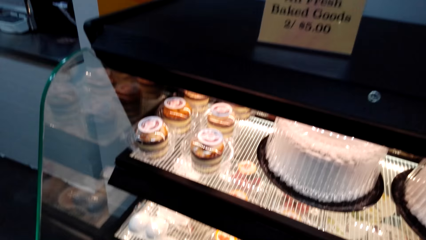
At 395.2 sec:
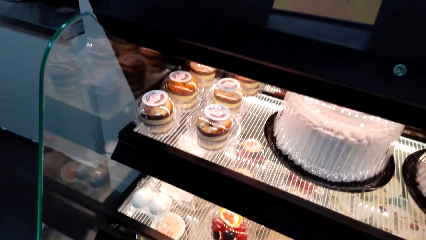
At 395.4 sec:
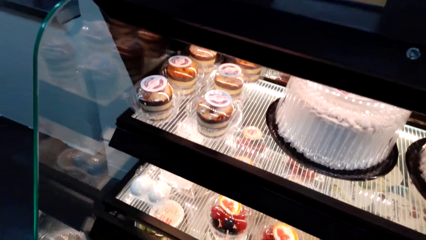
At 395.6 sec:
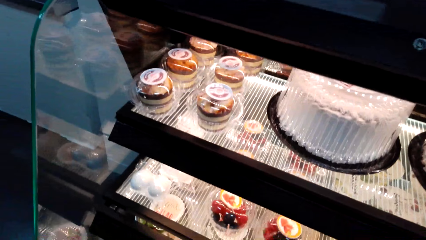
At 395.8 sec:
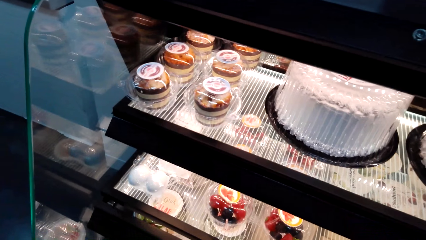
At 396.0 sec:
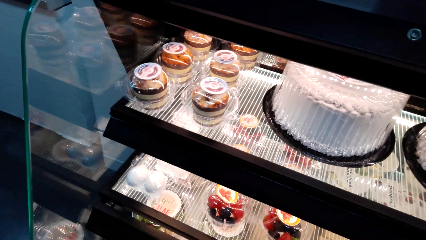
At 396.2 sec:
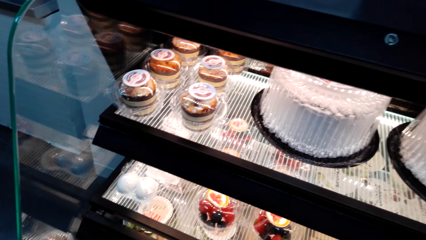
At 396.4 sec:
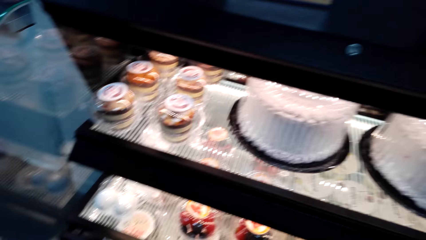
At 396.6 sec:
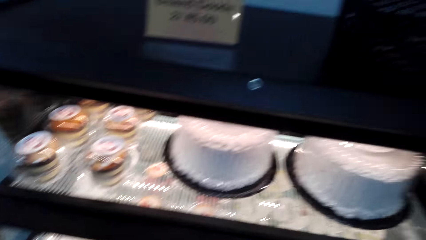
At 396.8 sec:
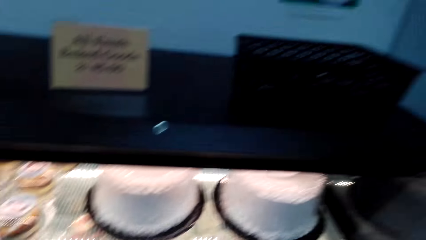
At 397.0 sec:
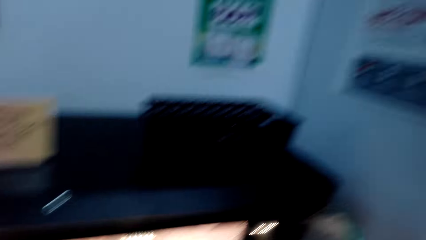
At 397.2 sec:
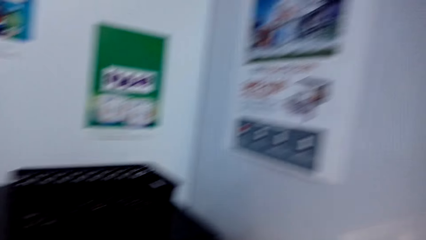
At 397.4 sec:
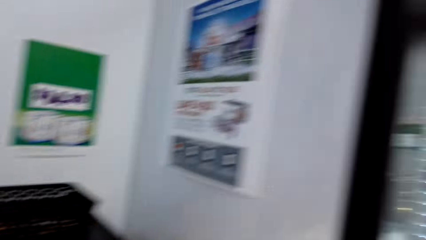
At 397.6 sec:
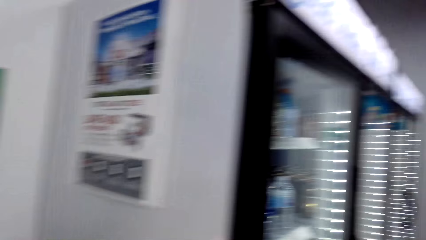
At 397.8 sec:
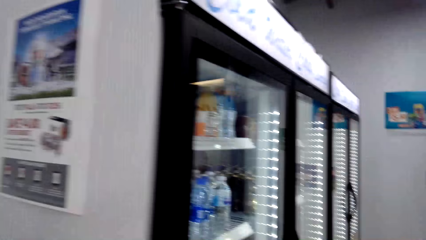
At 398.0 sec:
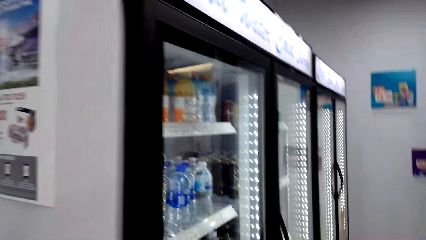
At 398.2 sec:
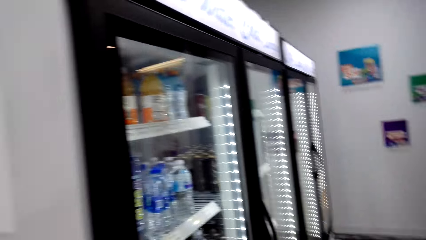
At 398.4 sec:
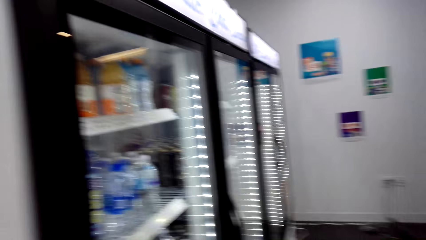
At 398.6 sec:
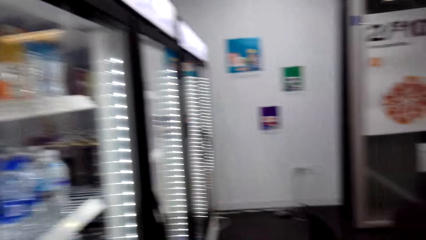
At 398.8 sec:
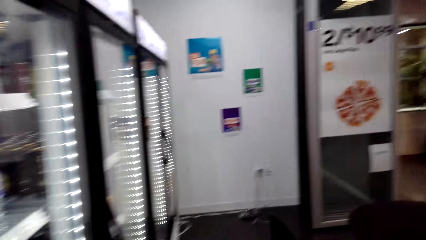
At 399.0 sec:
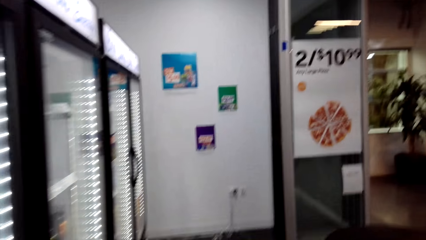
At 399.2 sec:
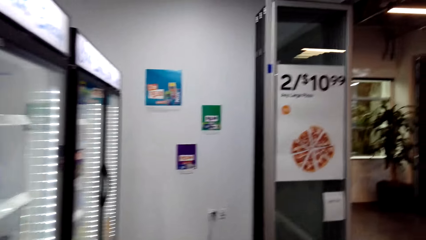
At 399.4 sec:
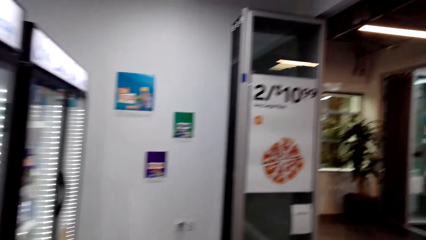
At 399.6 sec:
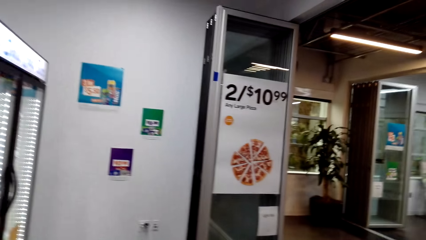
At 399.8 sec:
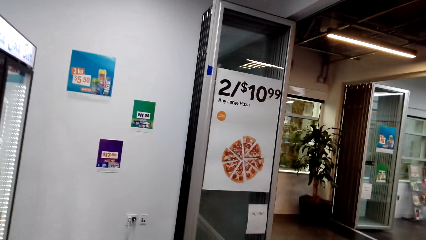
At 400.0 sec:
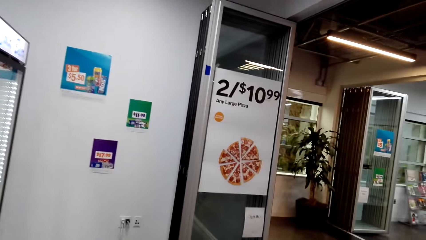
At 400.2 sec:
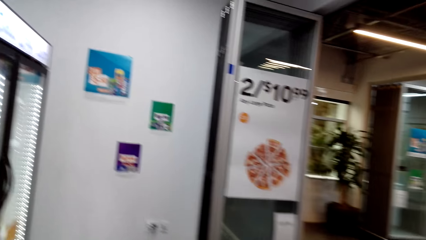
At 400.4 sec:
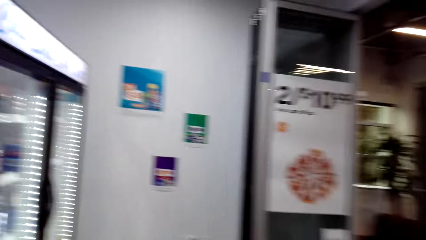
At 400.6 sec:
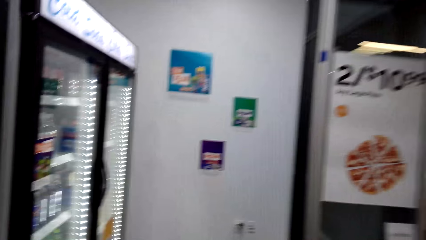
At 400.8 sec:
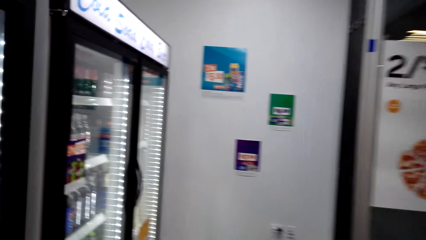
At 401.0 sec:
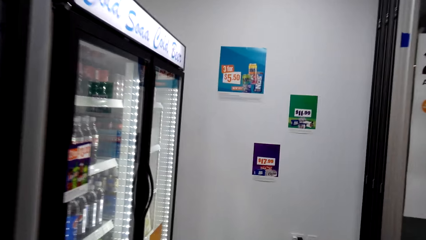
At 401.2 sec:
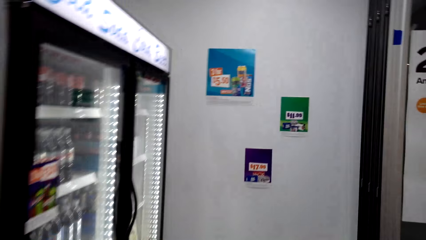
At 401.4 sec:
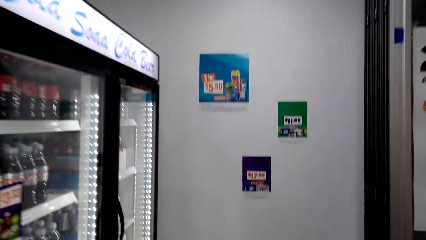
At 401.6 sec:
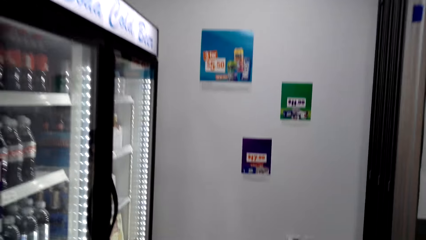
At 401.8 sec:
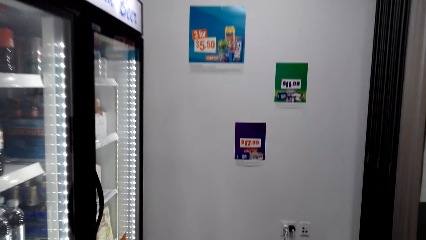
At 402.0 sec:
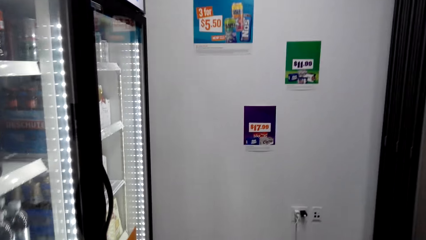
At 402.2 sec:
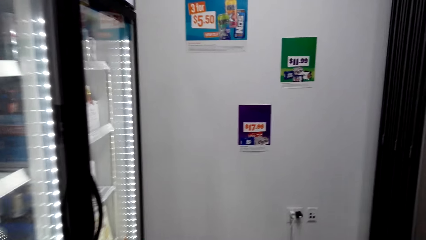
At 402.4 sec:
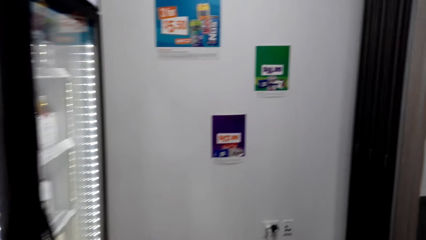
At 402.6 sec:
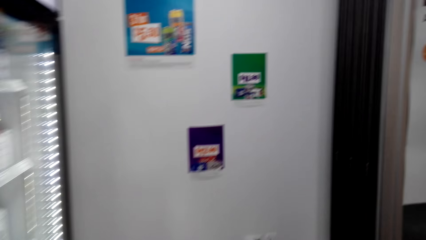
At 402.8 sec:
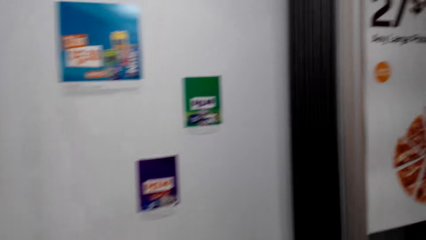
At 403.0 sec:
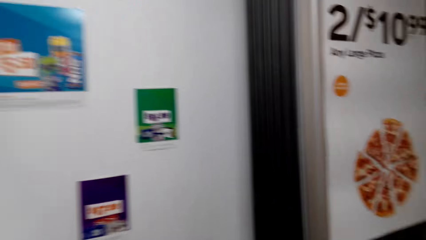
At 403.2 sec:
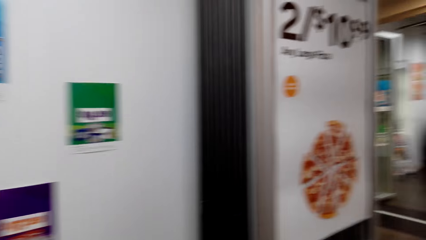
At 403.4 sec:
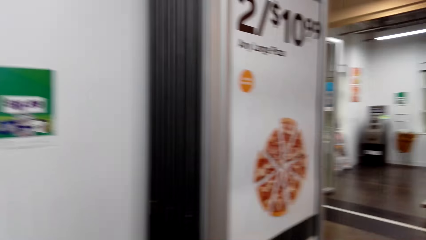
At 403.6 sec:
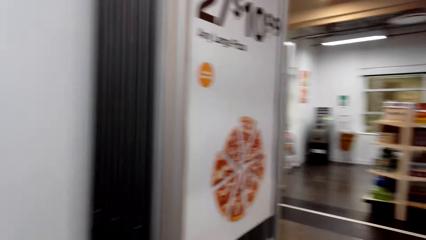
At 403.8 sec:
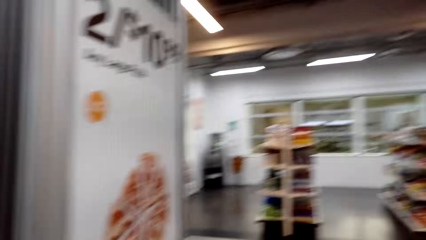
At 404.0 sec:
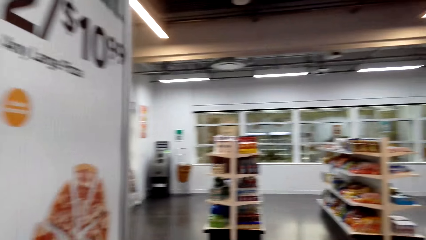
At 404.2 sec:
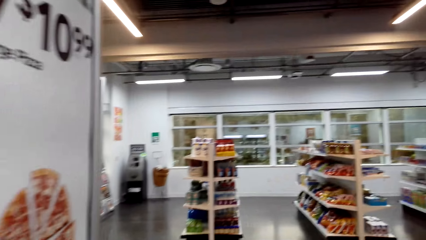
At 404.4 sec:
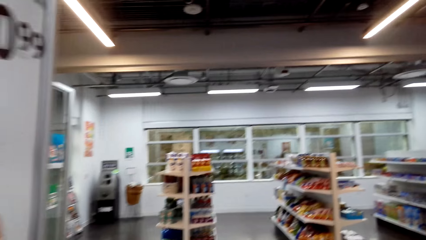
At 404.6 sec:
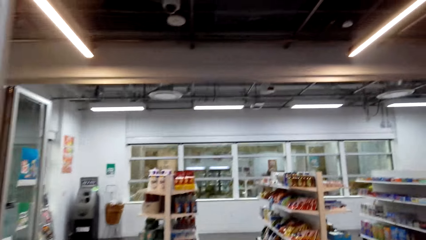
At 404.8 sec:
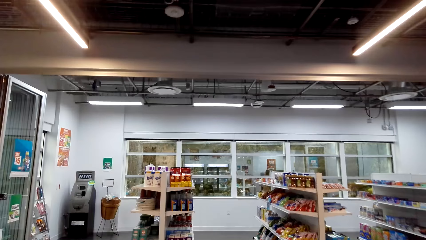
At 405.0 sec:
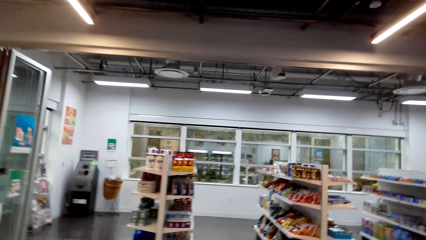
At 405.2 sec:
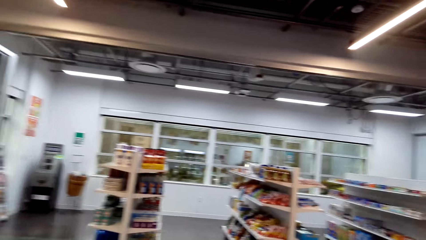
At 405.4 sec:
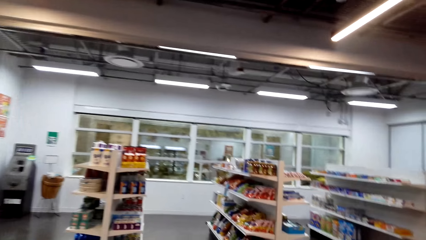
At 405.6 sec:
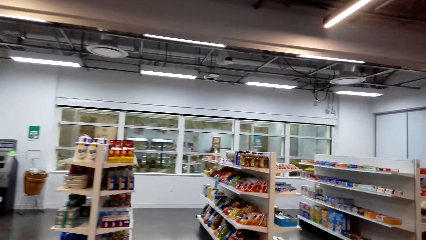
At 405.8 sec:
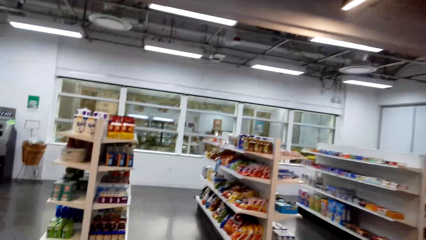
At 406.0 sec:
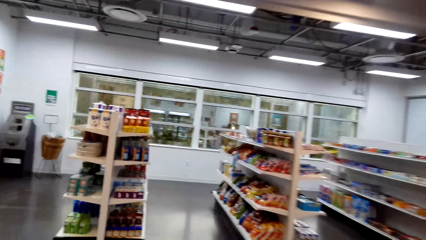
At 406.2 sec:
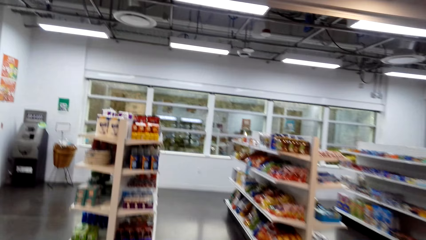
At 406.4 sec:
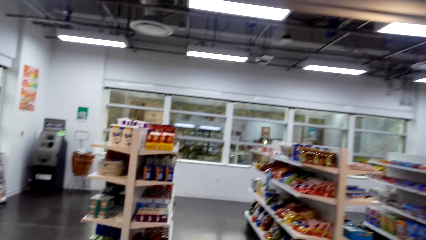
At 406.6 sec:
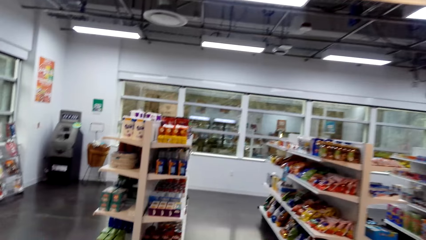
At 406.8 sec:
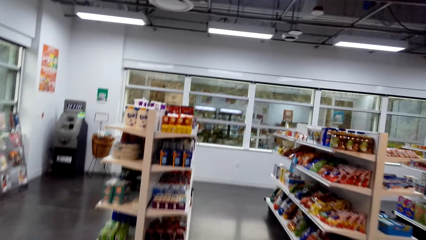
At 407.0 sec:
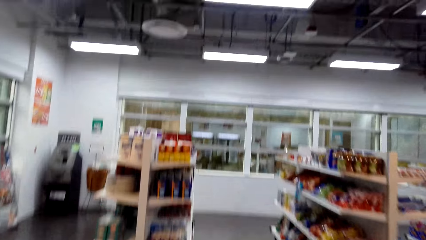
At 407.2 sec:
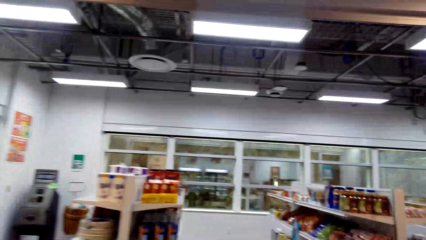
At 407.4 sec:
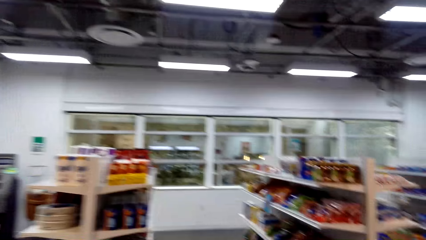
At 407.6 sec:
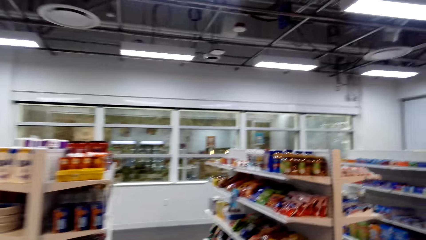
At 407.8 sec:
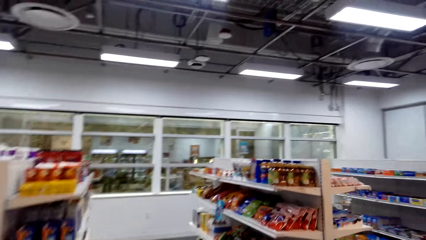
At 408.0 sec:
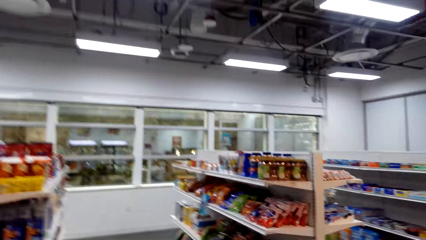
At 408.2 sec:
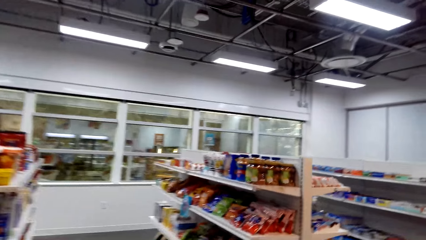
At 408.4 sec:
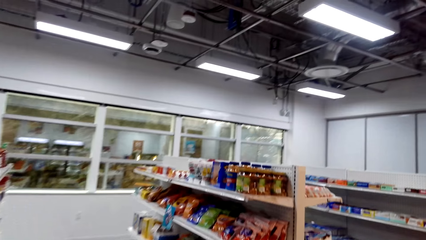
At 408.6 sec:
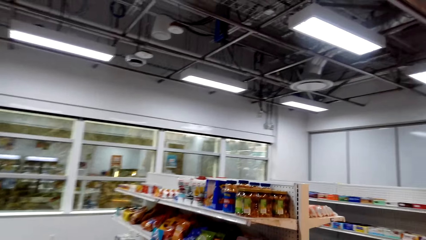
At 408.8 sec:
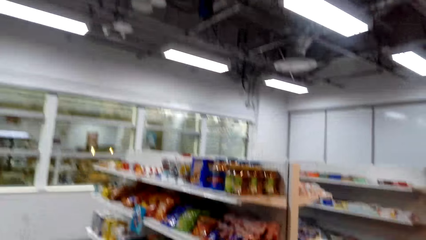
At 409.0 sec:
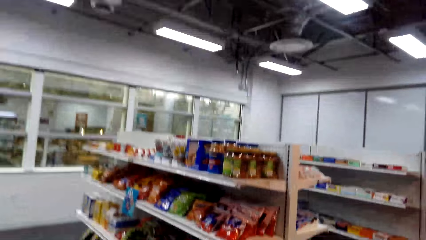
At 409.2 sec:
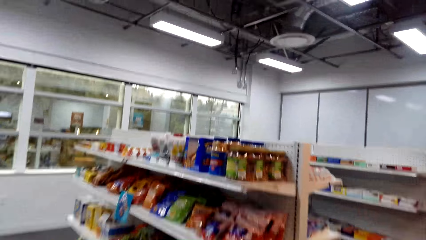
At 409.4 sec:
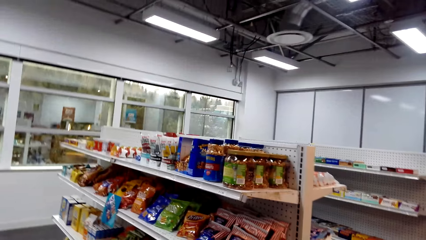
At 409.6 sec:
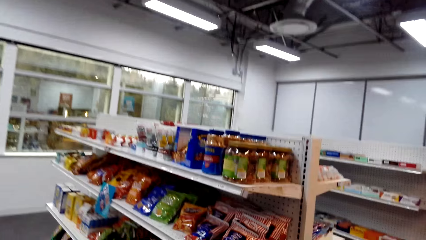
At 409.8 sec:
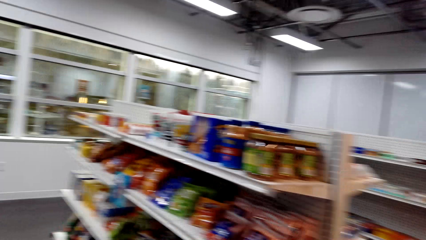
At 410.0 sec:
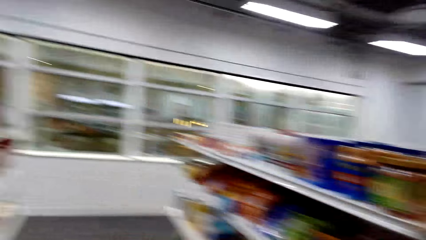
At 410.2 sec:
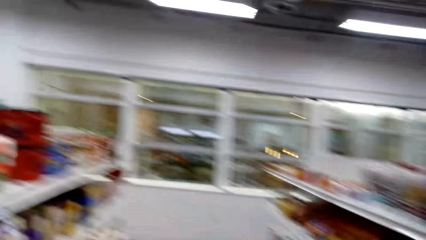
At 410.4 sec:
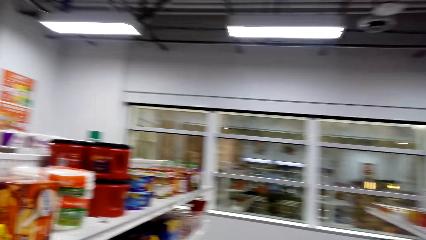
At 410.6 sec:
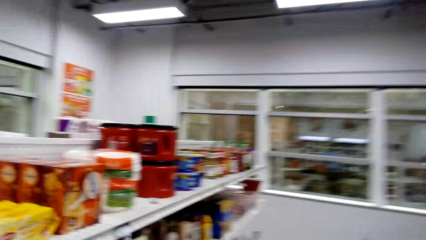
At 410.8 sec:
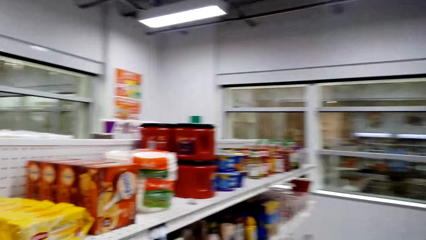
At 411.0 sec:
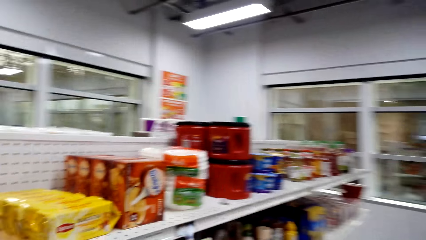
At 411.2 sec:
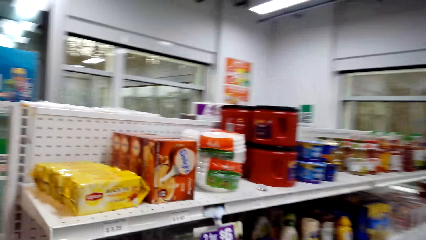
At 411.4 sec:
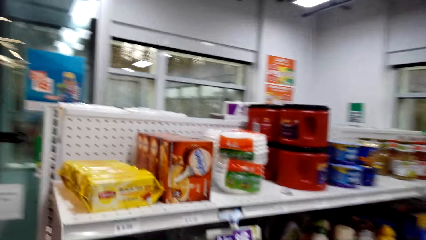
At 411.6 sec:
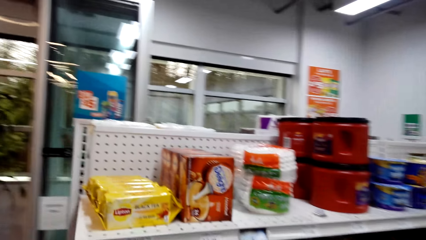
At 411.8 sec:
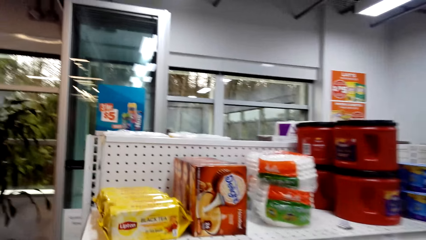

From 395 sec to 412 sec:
The camera wearer walks around the supermarket.
